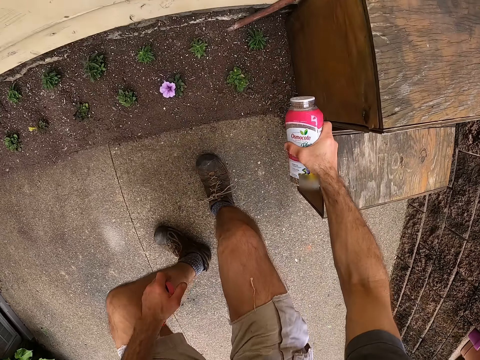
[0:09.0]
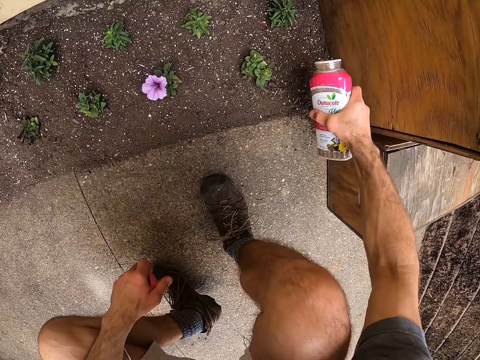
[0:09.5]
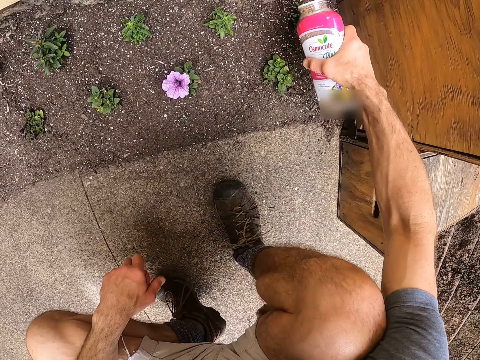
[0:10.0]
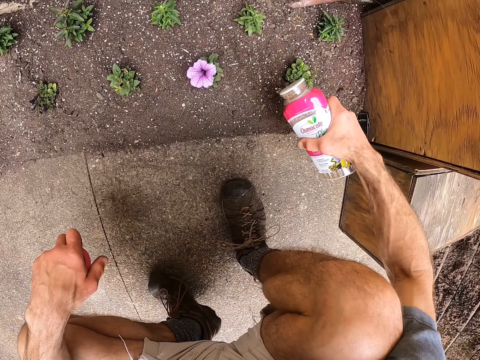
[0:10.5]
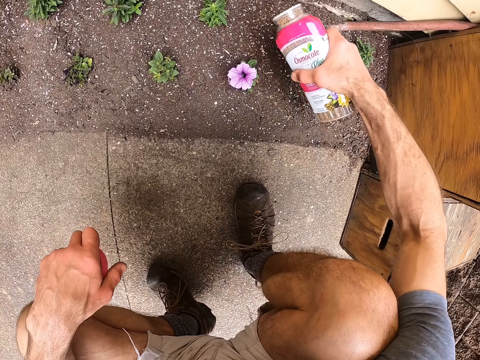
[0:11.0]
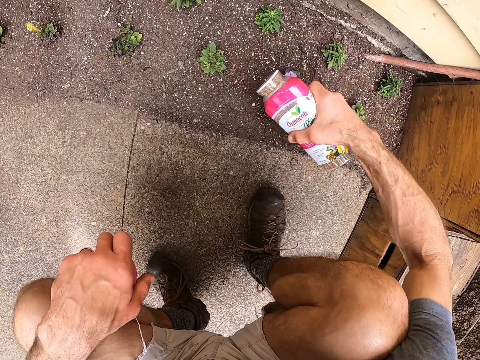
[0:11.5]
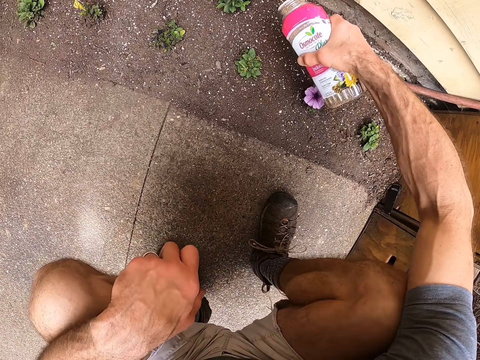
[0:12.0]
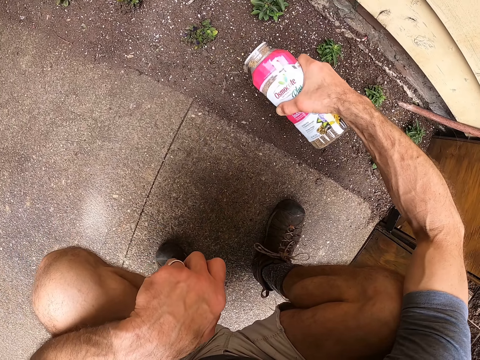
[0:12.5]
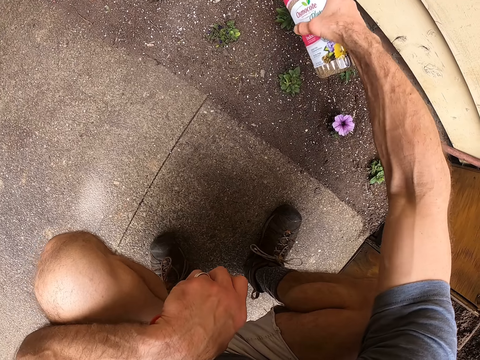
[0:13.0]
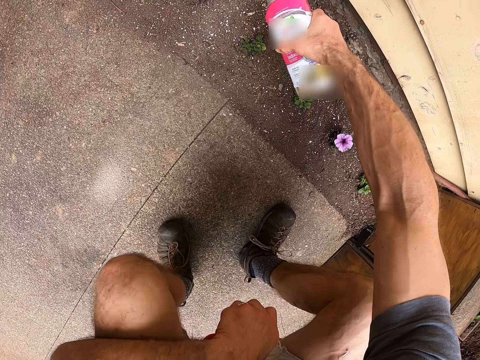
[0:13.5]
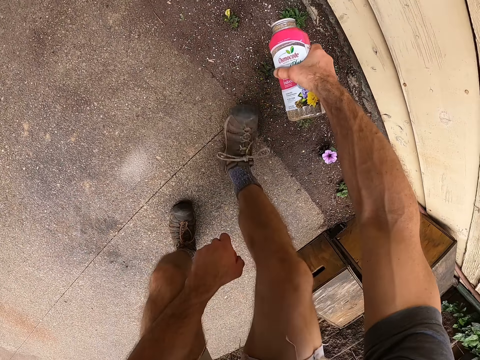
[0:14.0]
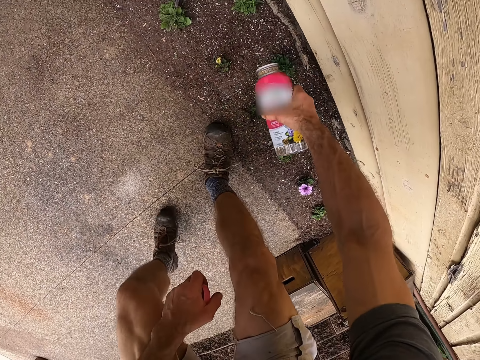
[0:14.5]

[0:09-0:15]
The camera wearer sprinkles the fertilizer on the nursery plants before a plank fence. They put something on the ground.

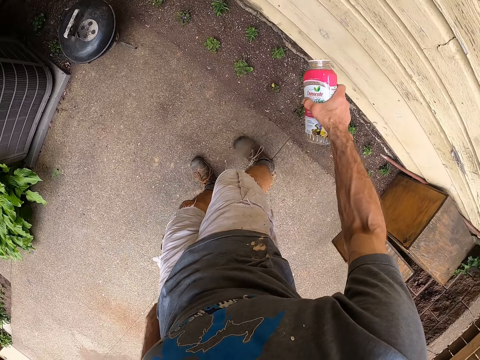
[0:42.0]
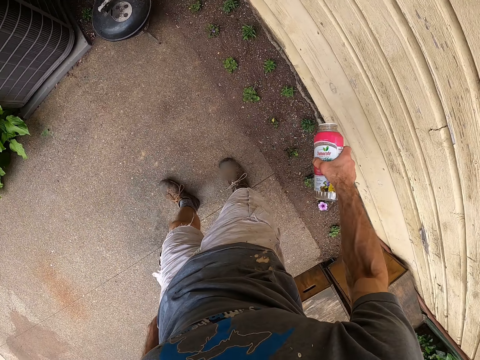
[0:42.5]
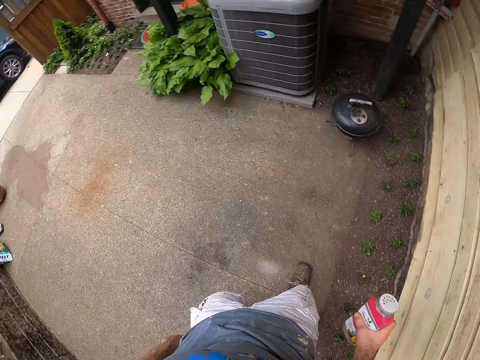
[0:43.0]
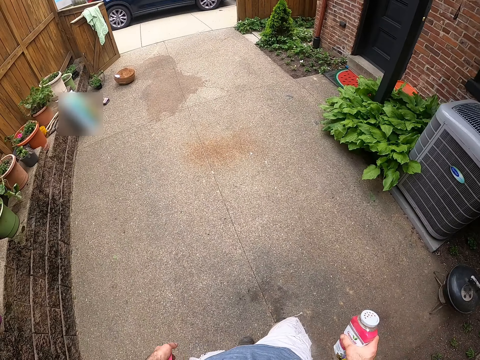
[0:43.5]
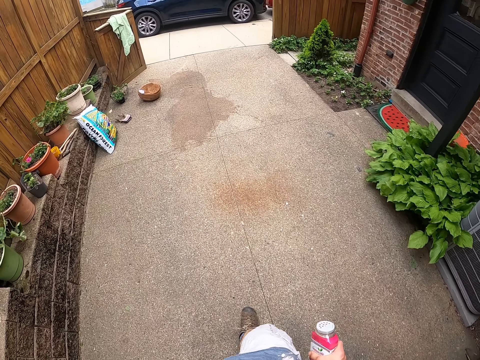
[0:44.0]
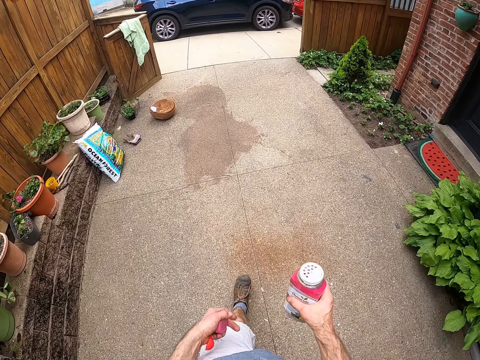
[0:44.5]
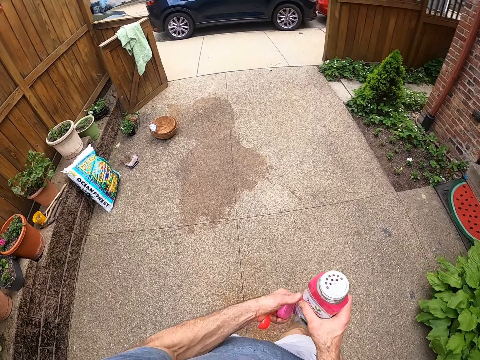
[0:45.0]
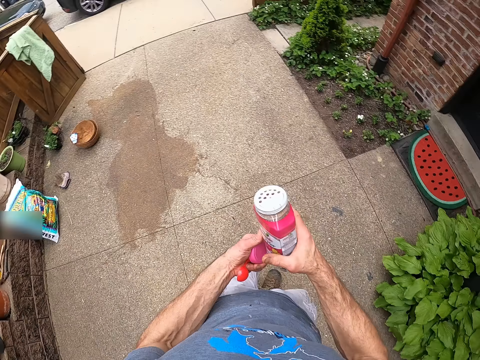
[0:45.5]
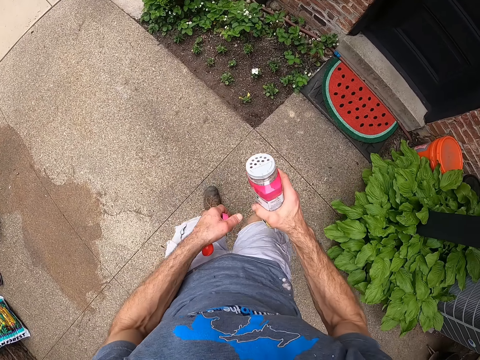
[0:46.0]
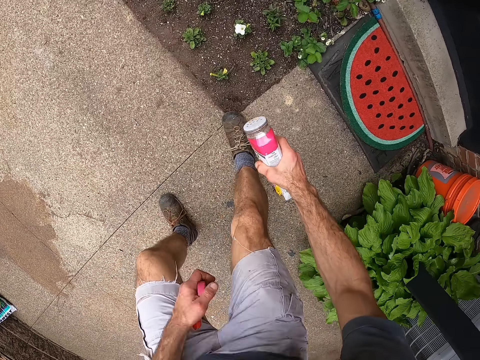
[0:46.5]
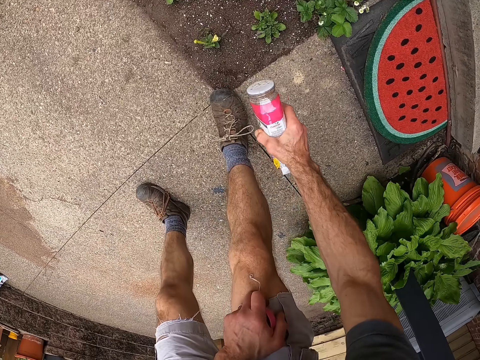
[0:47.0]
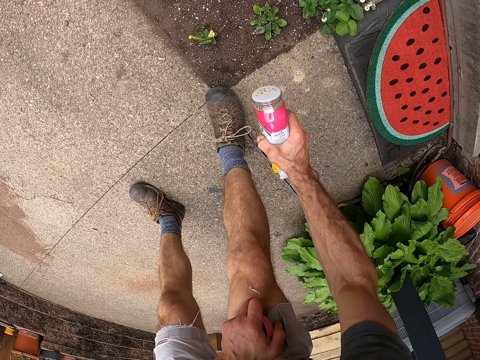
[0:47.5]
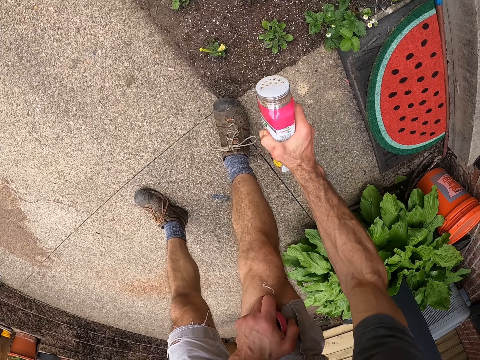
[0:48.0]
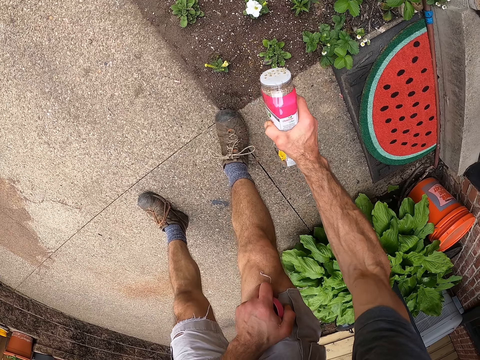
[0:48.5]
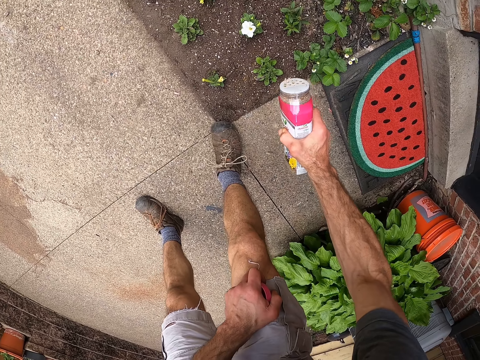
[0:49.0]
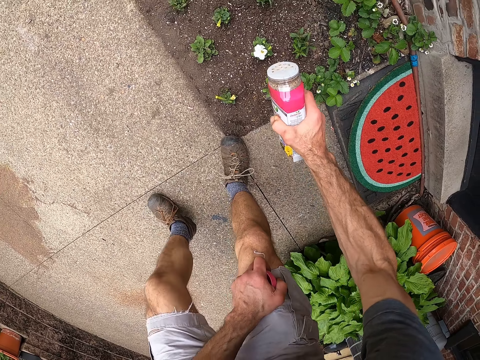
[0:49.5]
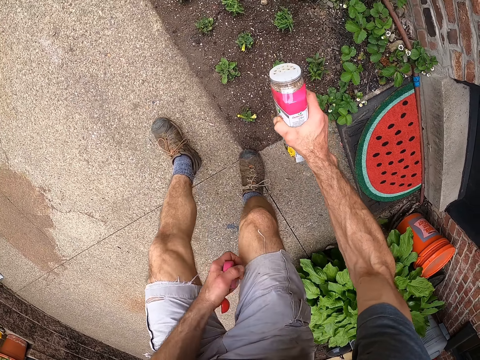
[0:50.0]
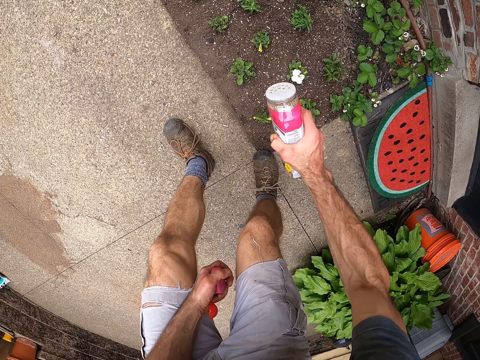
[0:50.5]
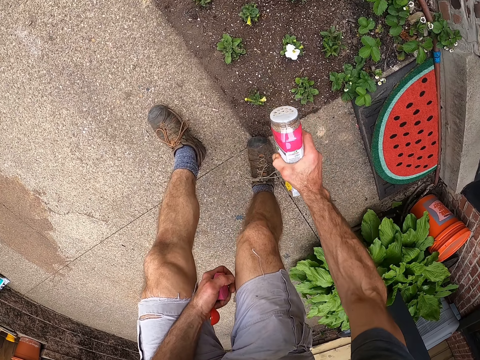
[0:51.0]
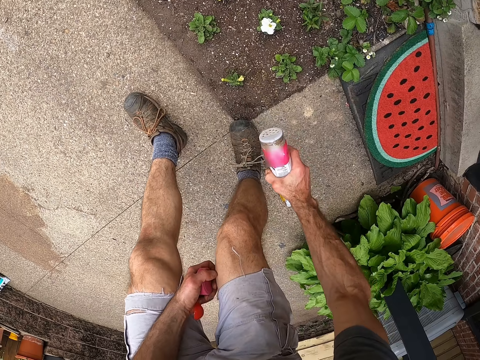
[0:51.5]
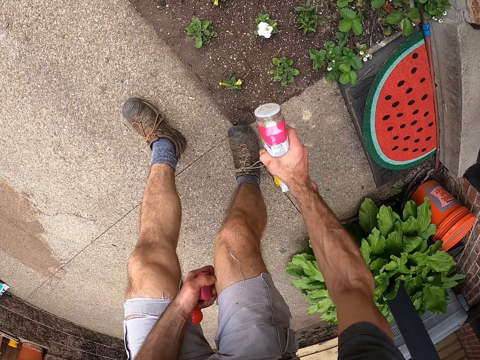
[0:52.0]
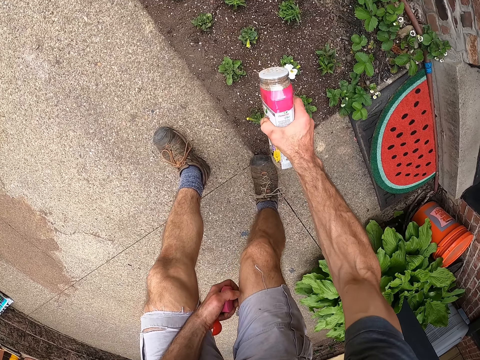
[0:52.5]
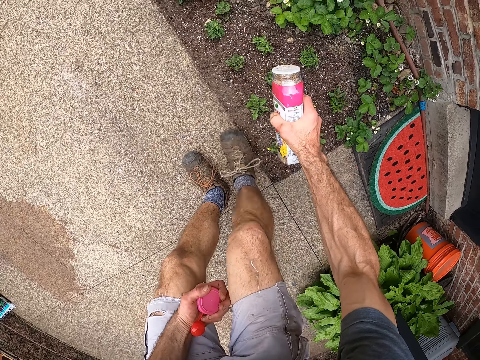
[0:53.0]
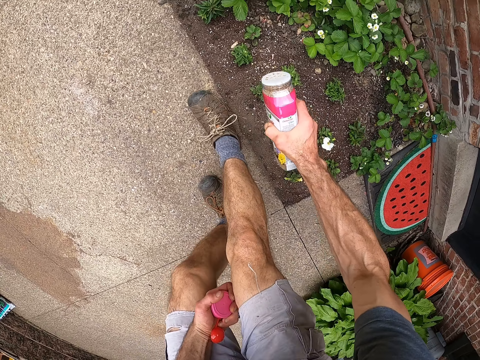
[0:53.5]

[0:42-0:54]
The camera wearer walks to other nursery plants at the entrance of a house. They walk around the backyard. They sprinkle the fertilizer on the nursery plants. They put something on the ground.

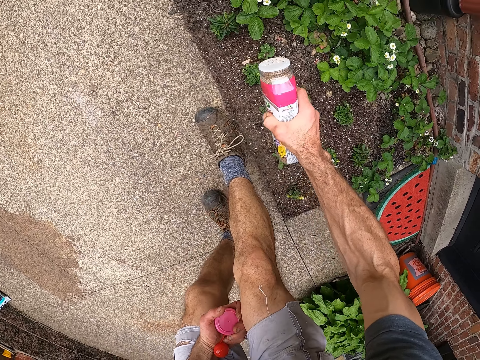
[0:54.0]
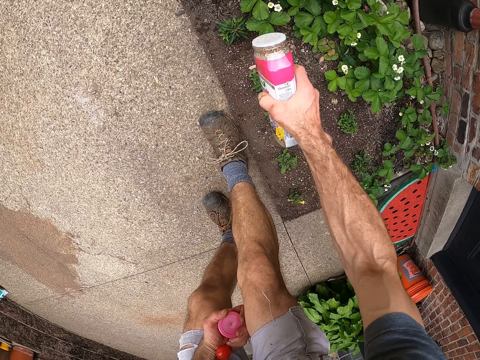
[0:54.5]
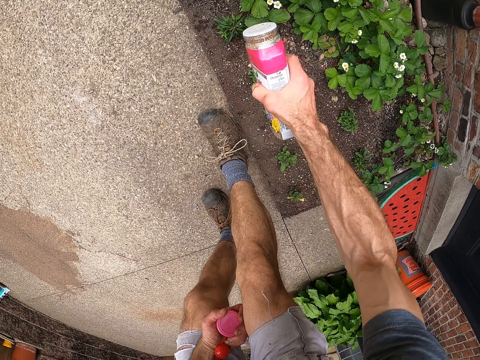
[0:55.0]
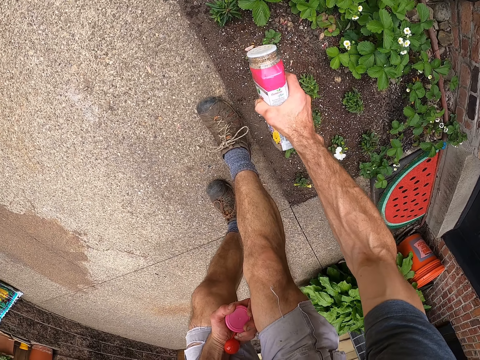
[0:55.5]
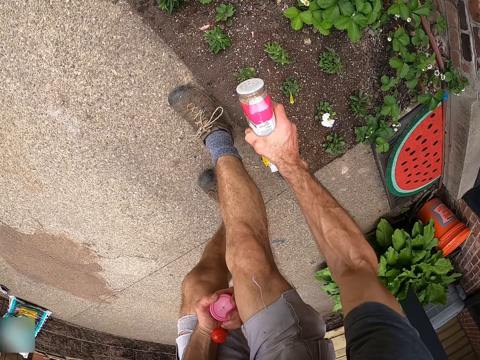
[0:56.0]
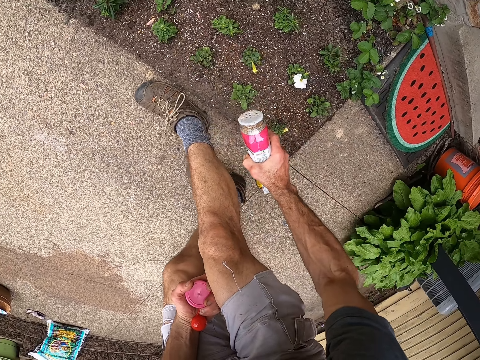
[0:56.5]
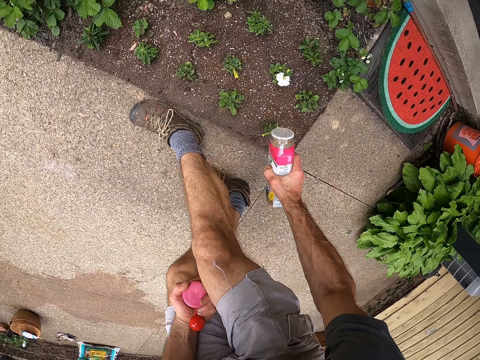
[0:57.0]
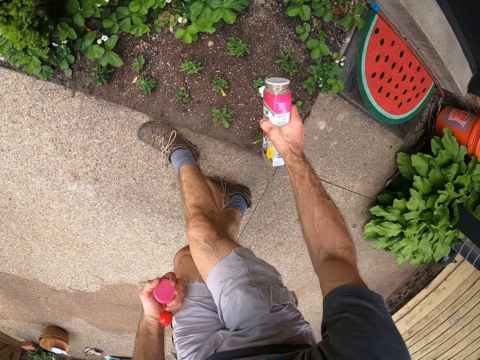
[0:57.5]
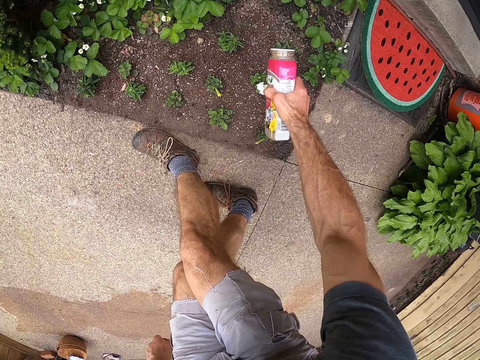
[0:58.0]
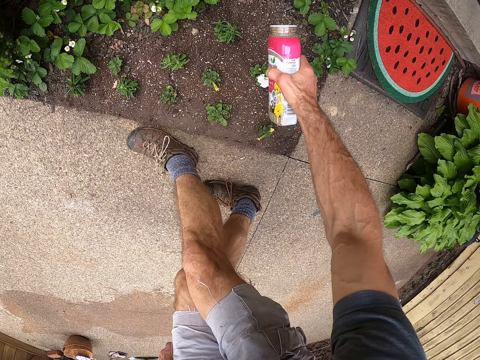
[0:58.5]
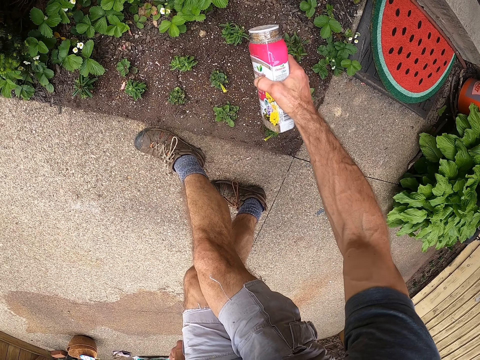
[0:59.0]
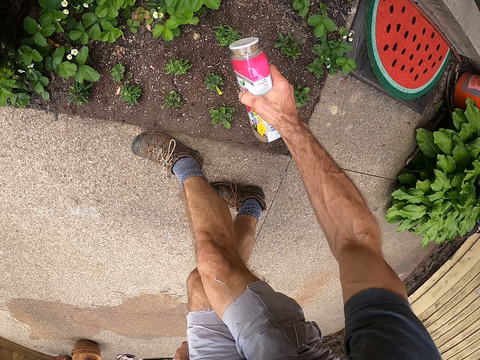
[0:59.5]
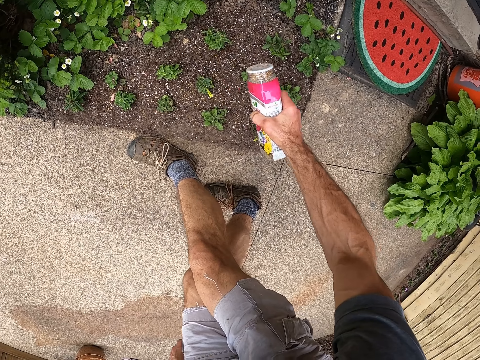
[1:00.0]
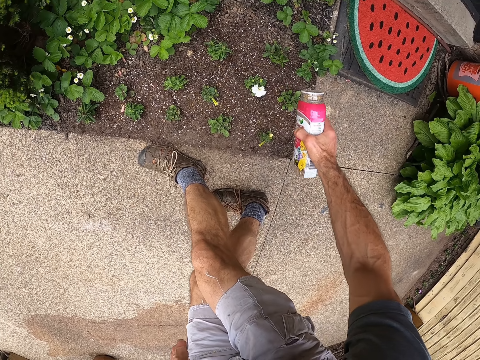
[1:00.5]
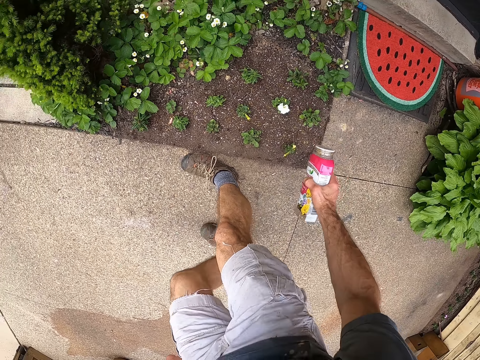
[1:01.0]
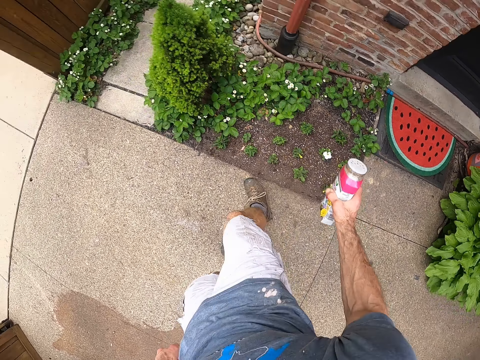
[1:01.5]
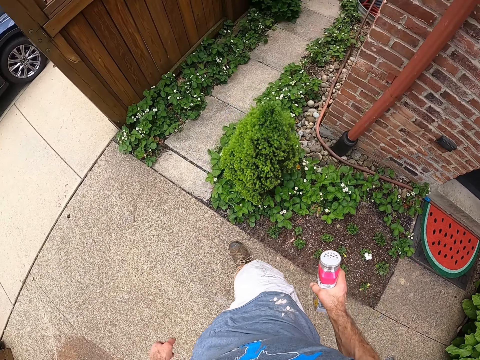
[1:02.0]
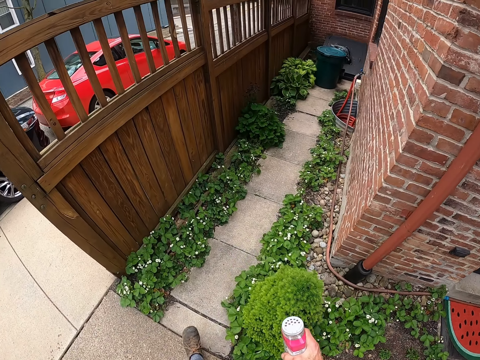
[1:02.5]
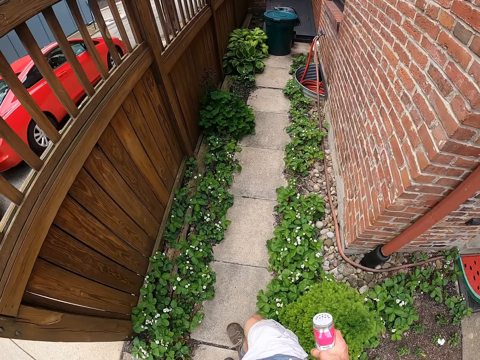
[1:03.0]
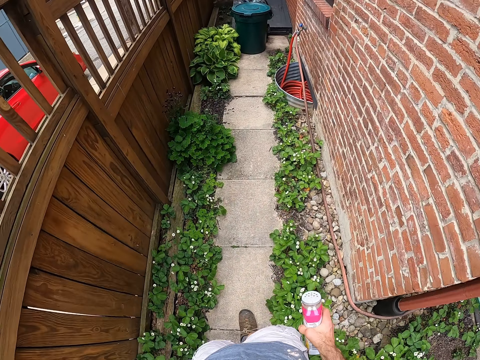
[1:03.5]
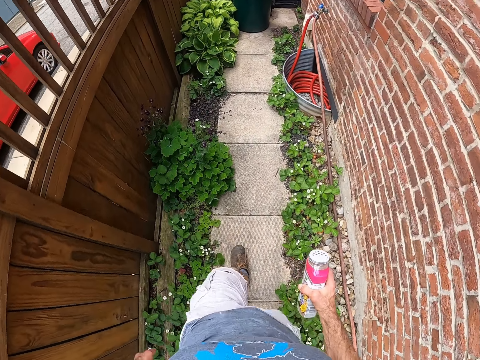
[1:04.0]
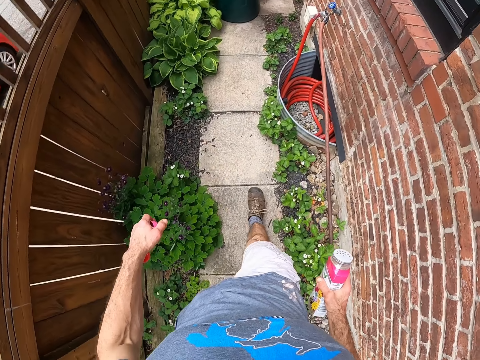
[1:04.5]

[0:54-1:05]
The camera wearer walks in the corridor between the house and a wooden fence. They walk around the backyard.
